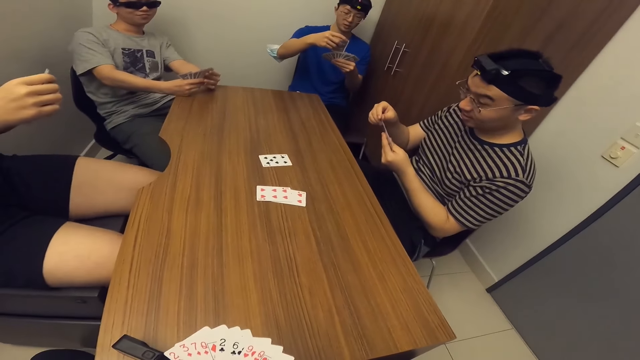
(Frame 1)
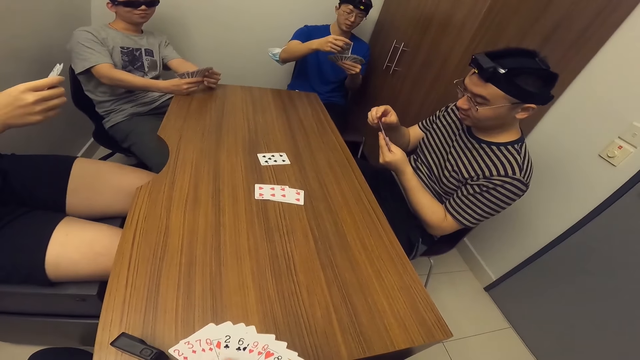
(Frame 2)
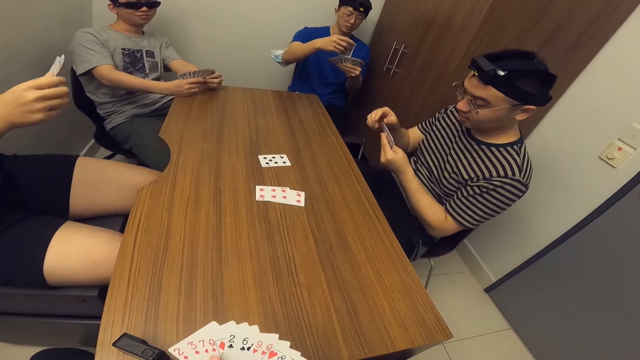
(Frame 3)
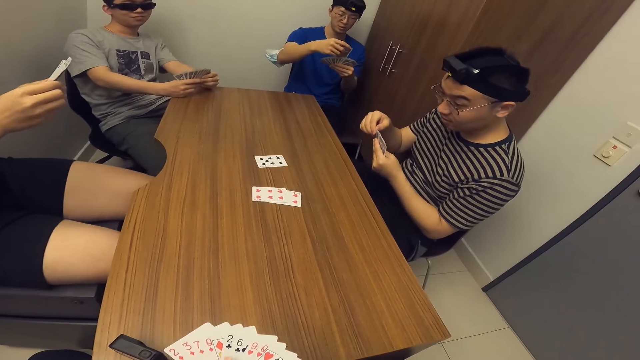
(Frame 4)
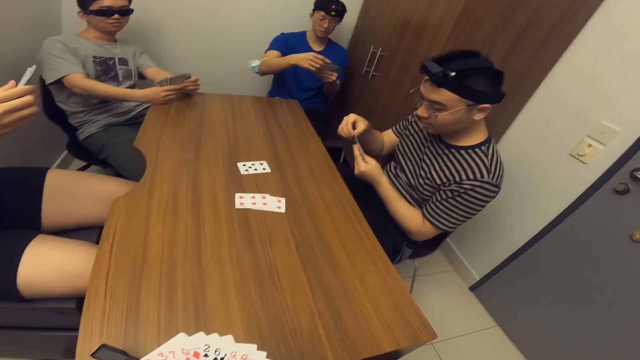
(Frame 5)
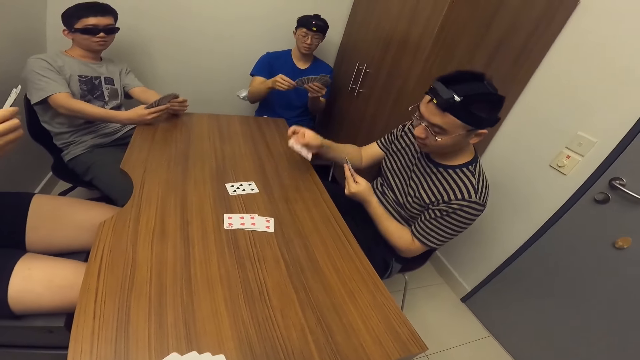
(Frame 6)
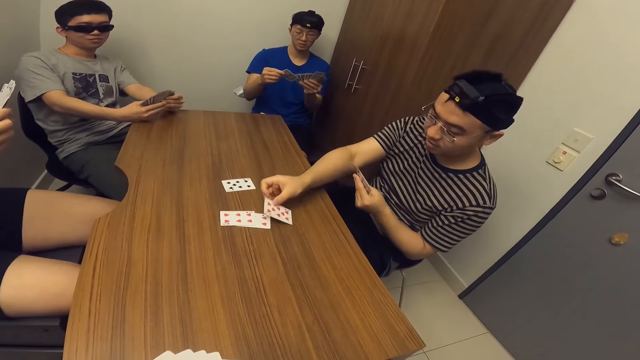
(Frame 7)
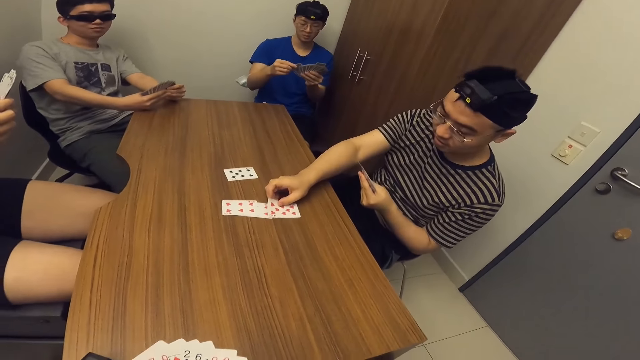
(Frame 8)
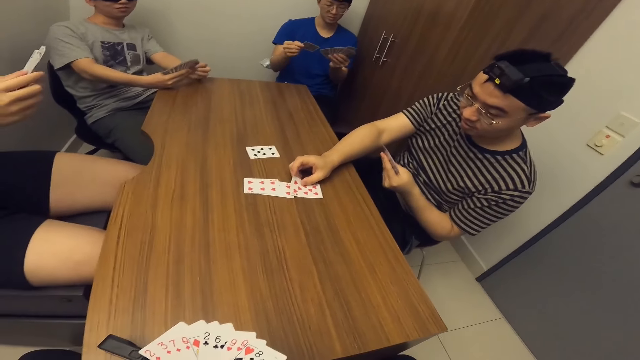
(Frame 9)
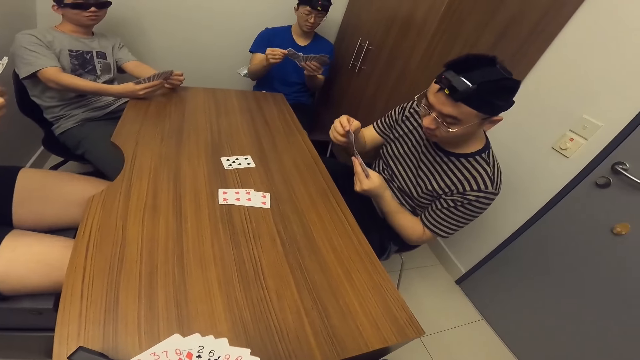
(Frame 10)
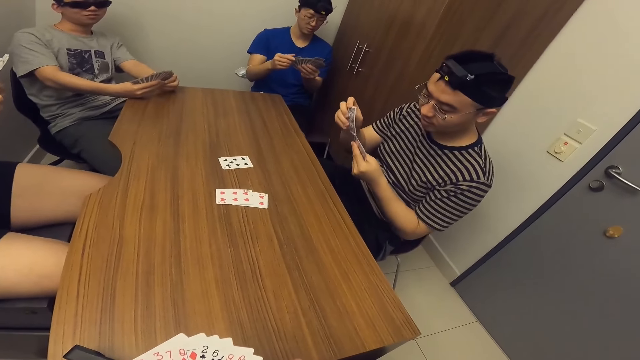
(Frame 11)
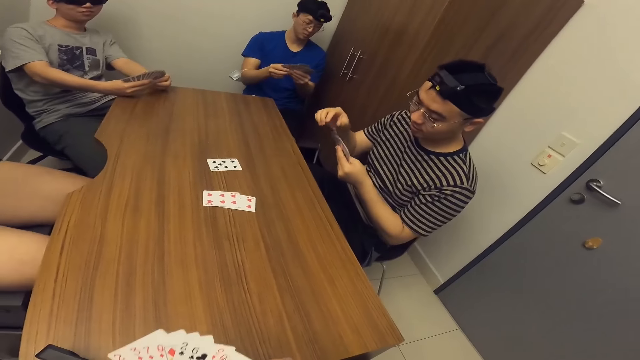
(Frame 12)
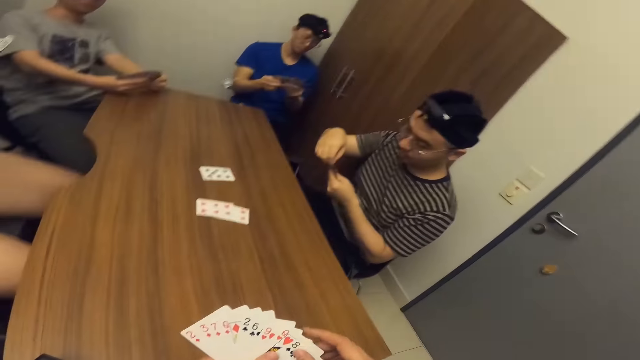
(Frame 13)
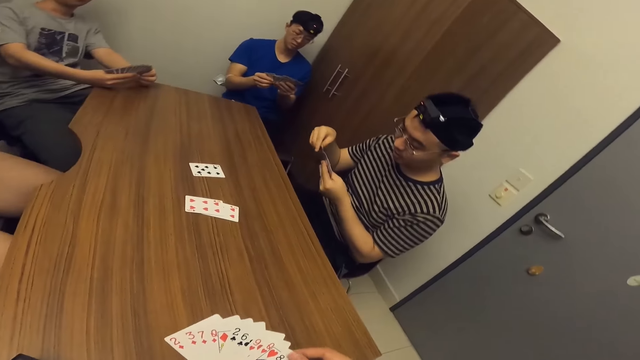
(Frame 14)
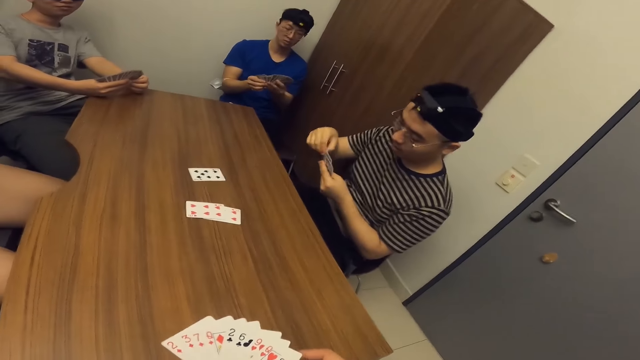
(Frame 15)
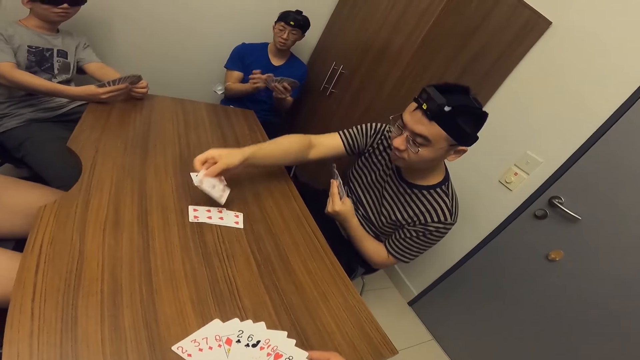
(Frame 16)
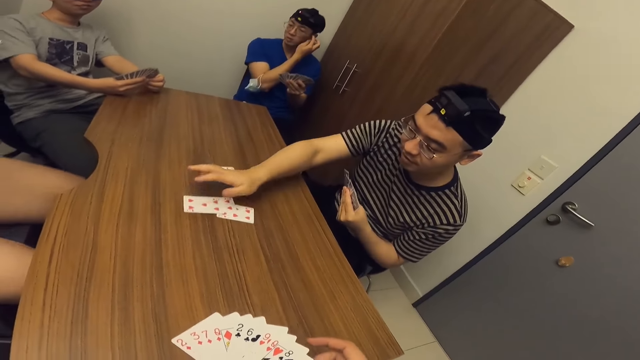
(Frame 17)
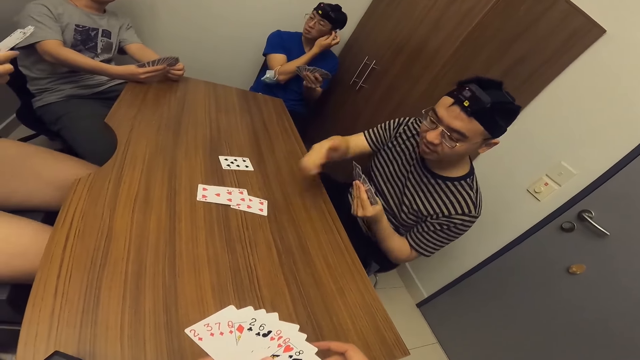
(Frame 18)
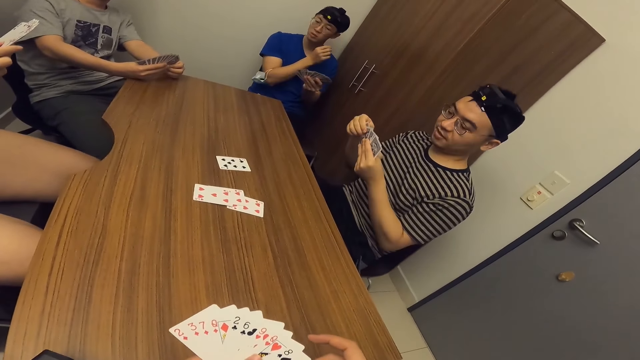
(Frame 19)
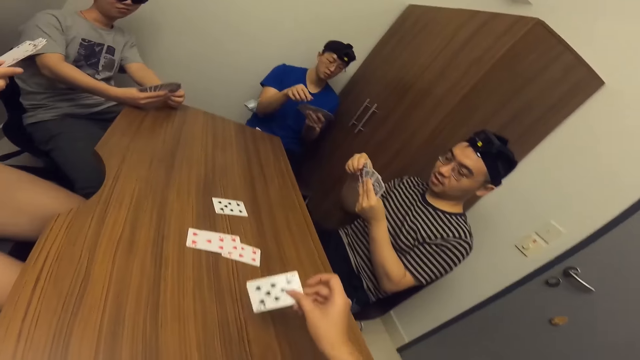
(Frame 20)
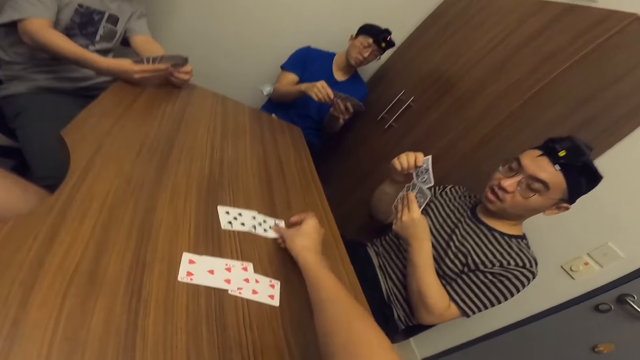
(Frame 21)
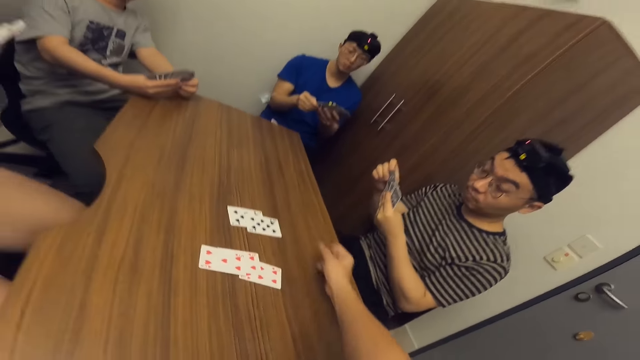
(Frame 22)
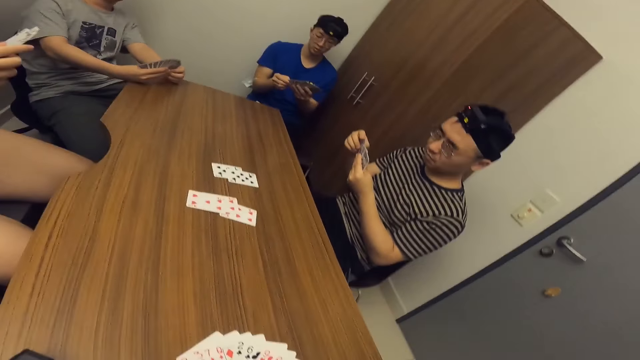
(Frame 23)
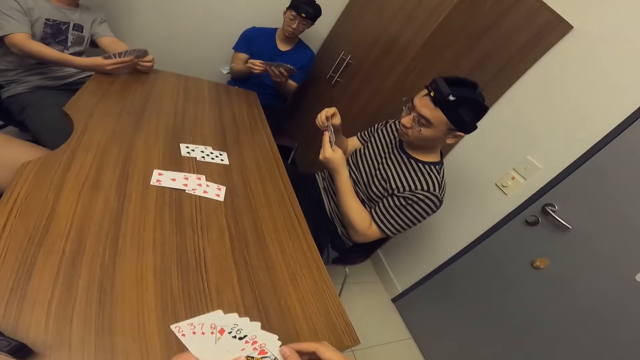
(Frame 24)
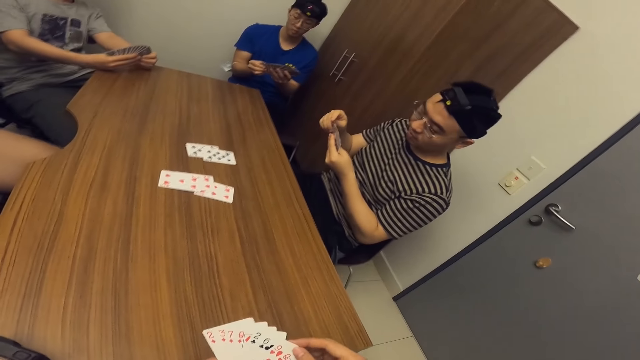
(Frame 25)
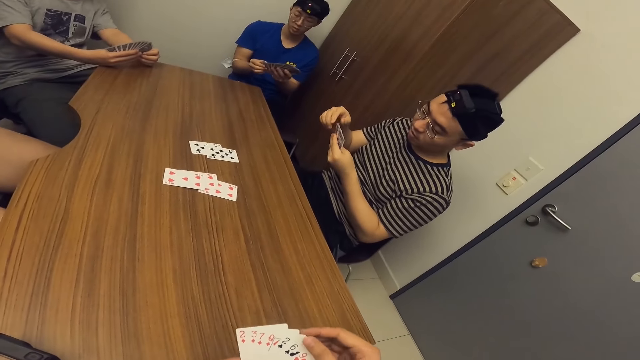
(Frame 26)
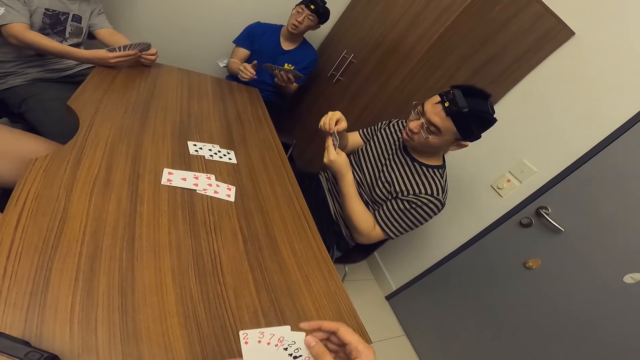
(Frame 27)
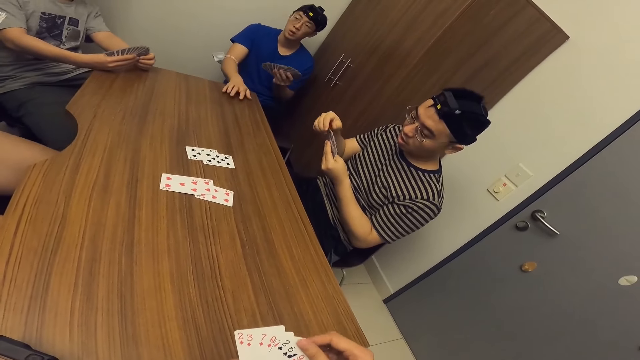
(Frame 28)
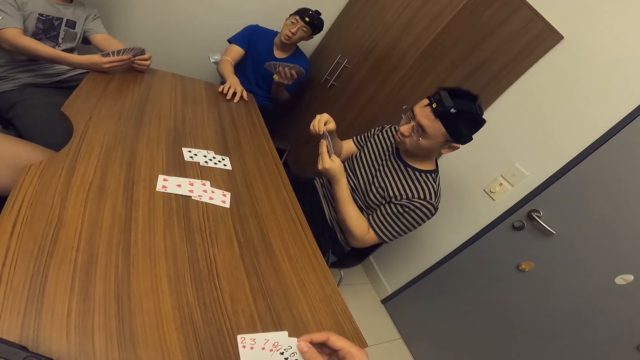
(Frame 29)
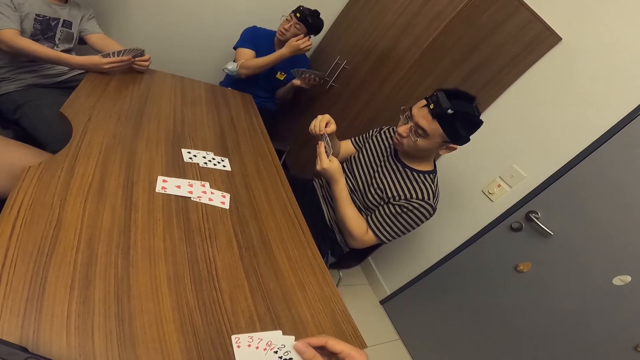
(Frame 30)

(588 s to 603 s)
A man places a game card on the table with his right hand. He withdraws the card from the table with his right hand. He places the card on the table with his right hand. The camera wearer places a game card on the table with his right hand.

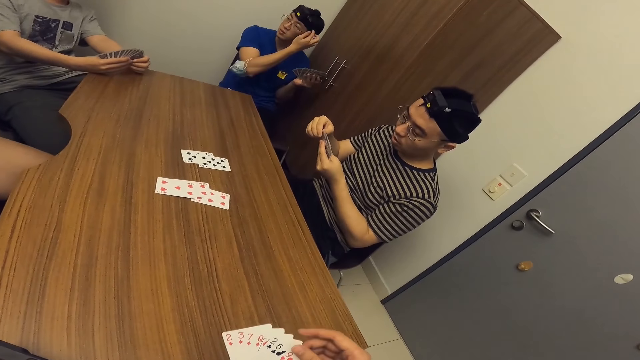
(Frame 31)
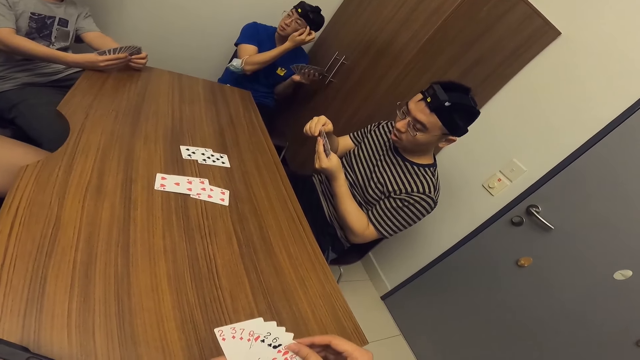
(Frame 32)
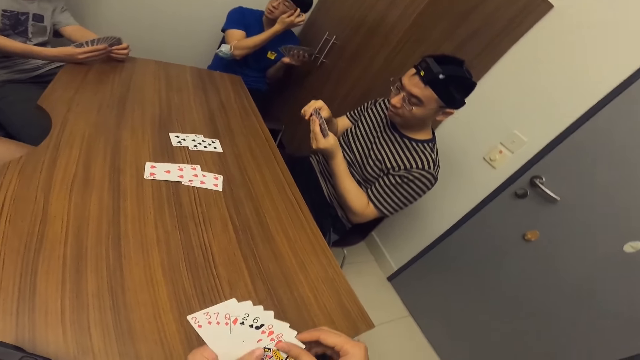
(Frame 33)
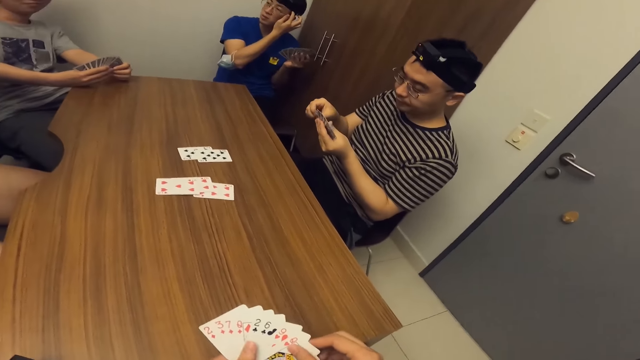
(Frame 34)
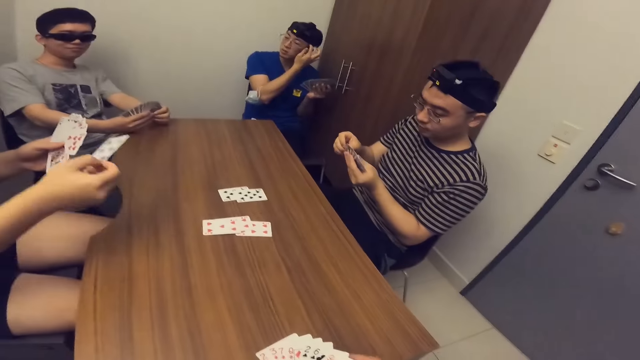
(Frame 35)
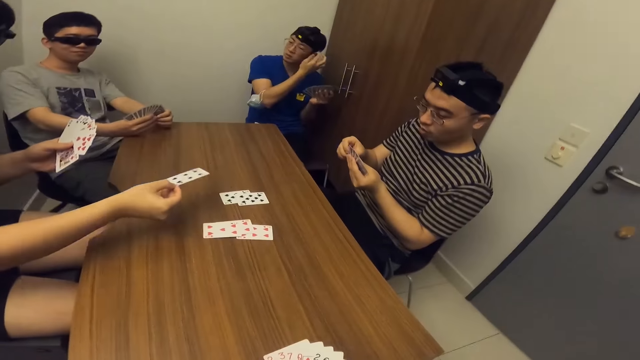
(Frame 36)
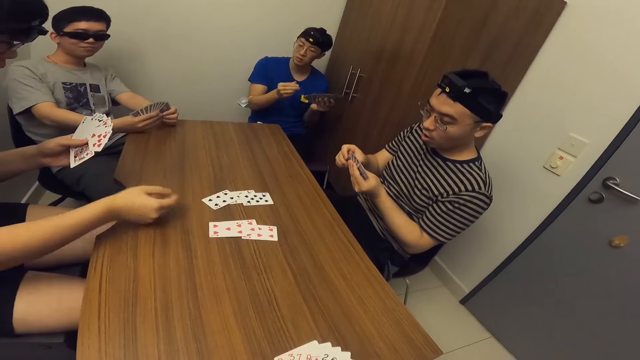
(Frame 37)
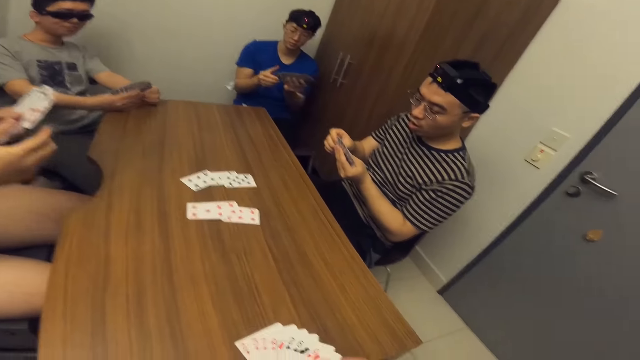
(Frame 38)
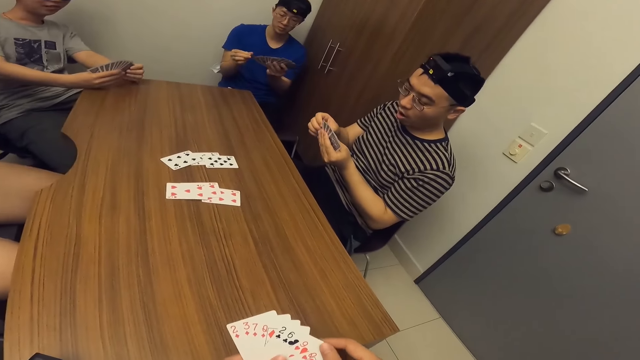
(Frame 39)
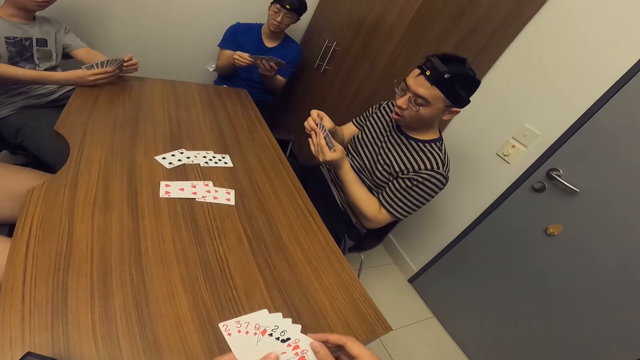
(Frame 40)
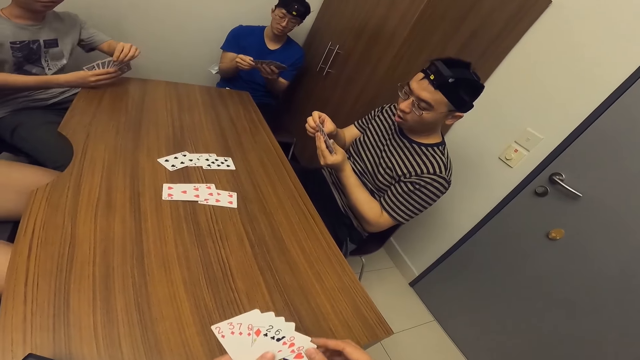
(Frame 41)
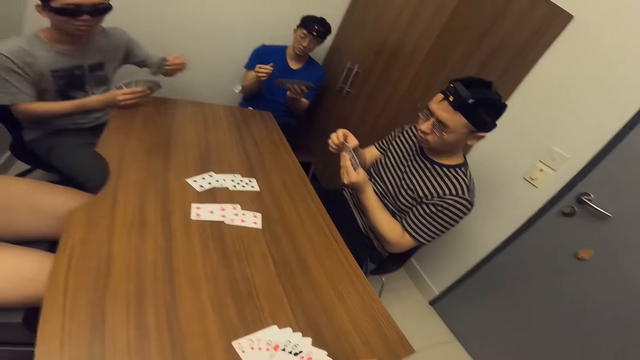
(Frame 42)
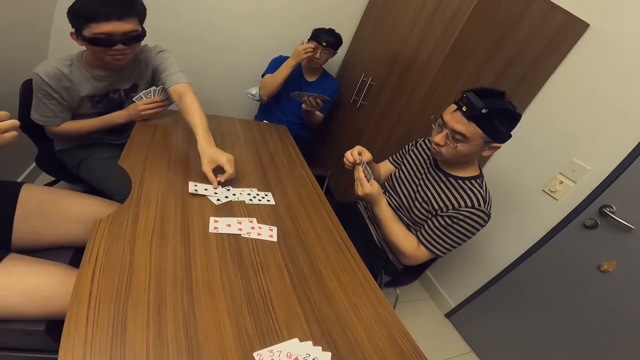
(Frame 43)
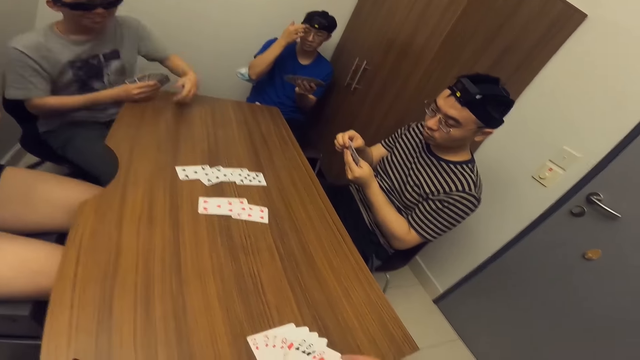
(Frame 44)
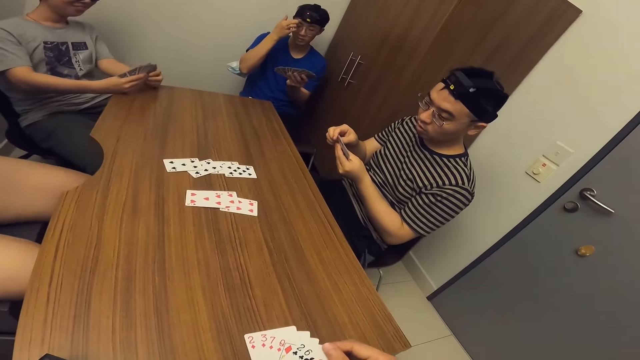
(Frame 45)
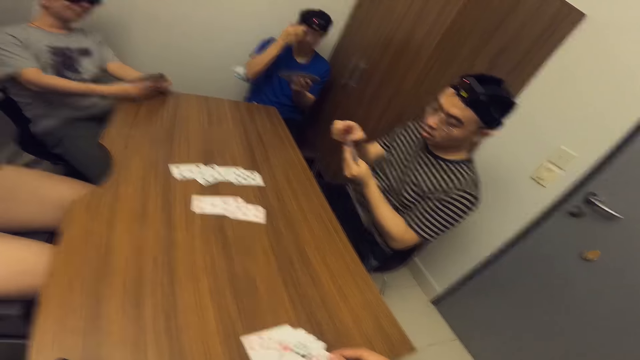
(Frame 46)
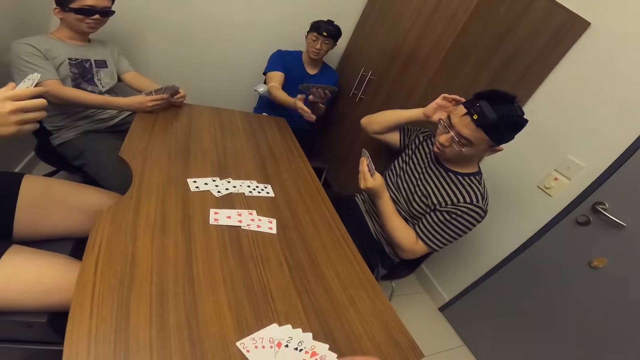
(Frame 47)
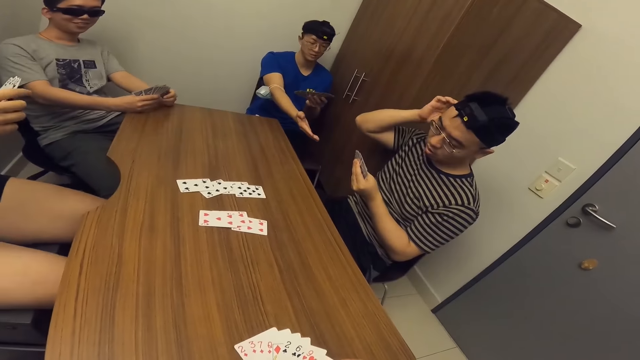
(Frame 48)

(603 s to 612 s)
A man places a game card on the table with his right hand. Another man places a game card on the table with his left hand.
